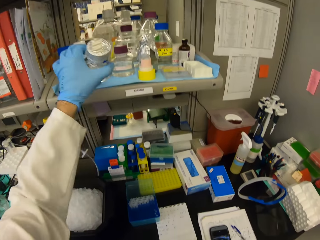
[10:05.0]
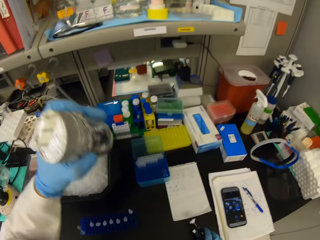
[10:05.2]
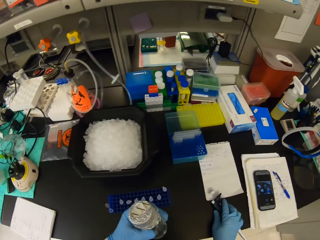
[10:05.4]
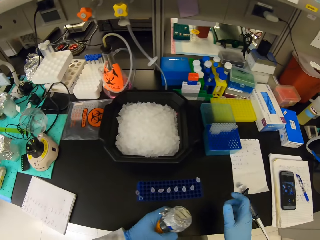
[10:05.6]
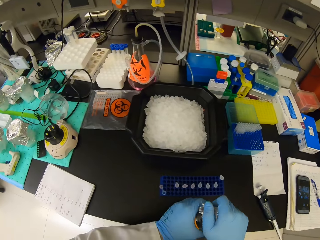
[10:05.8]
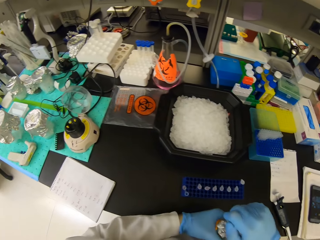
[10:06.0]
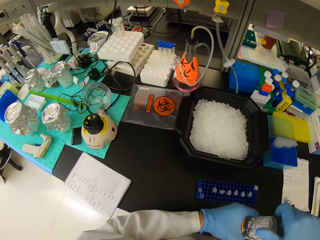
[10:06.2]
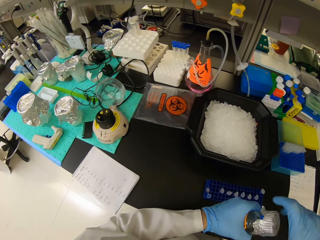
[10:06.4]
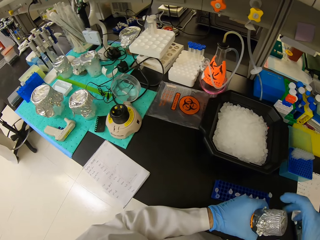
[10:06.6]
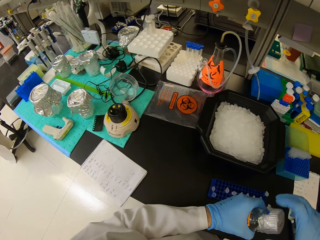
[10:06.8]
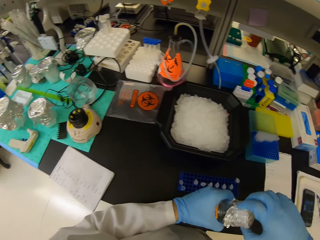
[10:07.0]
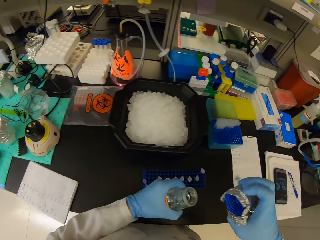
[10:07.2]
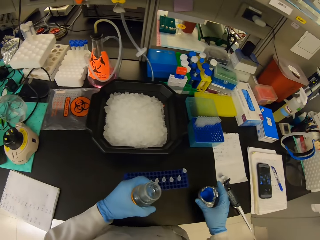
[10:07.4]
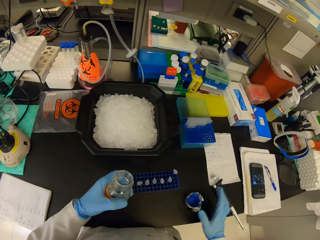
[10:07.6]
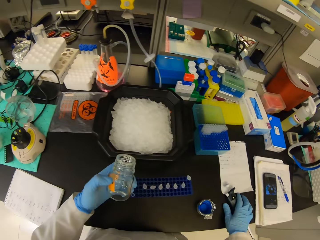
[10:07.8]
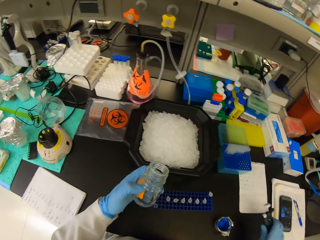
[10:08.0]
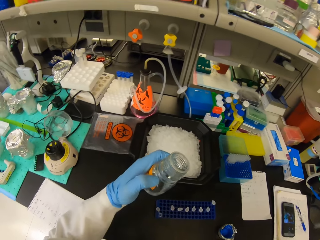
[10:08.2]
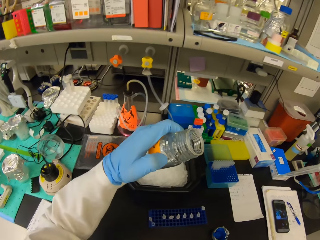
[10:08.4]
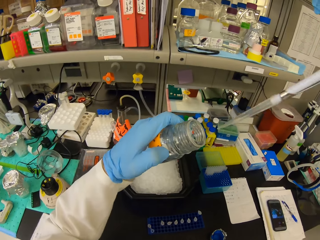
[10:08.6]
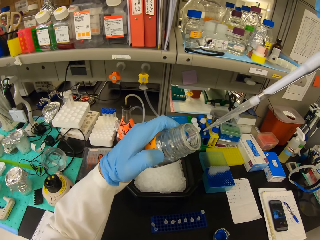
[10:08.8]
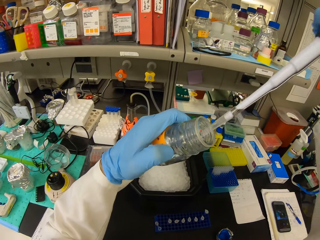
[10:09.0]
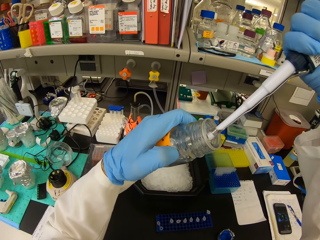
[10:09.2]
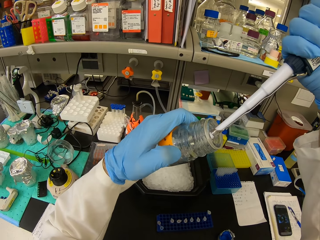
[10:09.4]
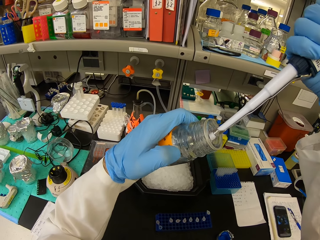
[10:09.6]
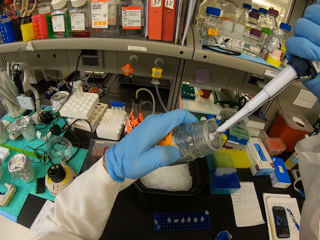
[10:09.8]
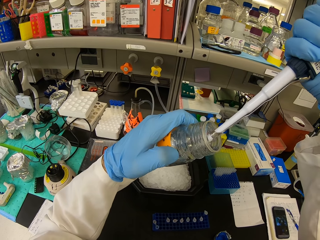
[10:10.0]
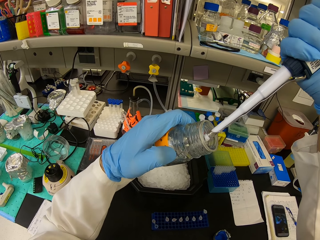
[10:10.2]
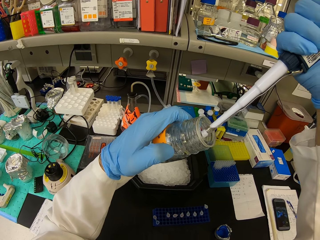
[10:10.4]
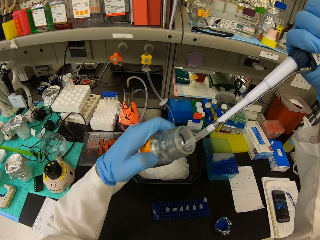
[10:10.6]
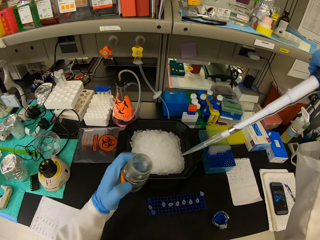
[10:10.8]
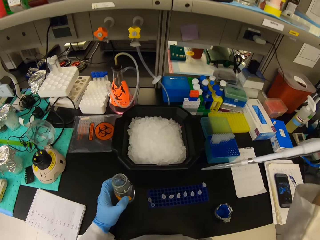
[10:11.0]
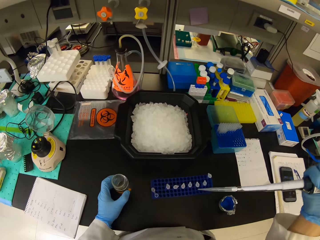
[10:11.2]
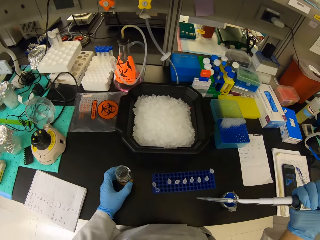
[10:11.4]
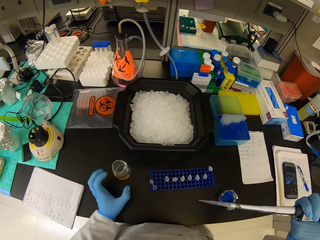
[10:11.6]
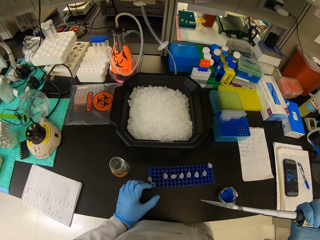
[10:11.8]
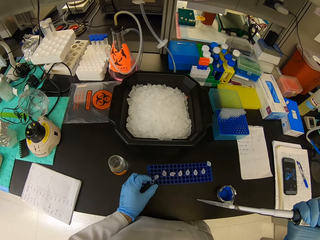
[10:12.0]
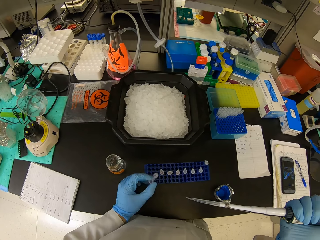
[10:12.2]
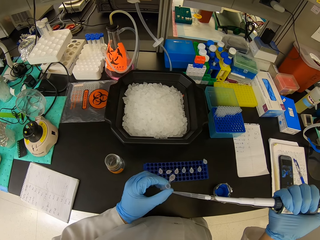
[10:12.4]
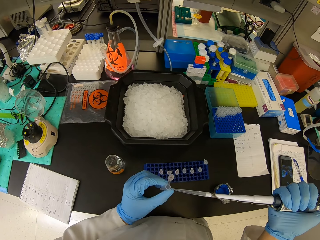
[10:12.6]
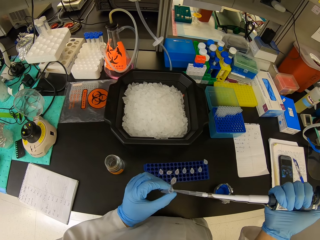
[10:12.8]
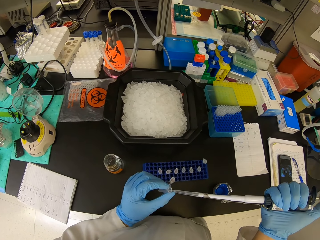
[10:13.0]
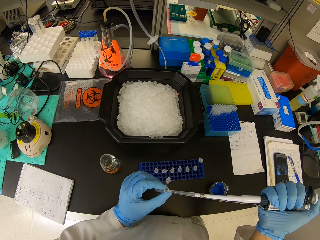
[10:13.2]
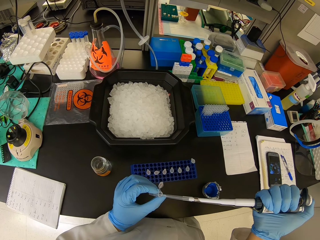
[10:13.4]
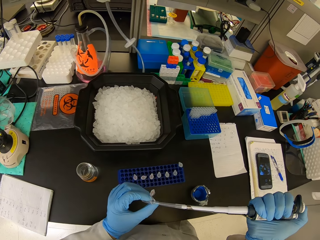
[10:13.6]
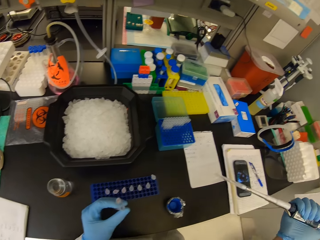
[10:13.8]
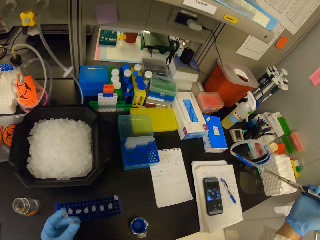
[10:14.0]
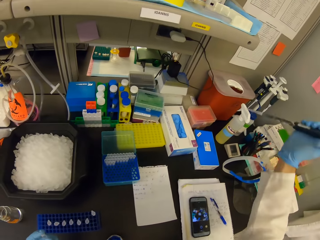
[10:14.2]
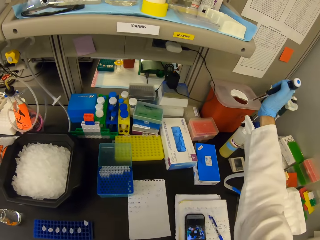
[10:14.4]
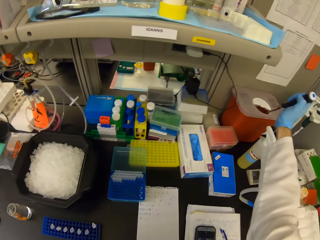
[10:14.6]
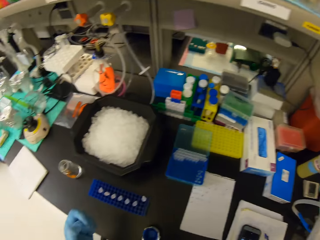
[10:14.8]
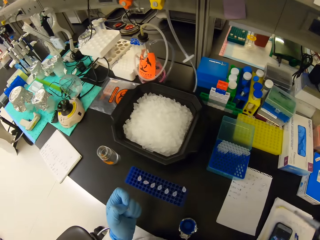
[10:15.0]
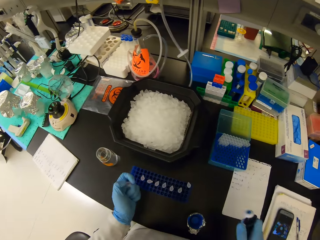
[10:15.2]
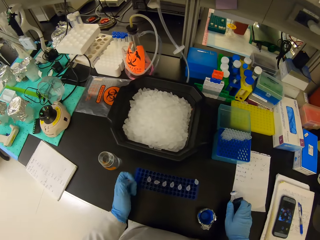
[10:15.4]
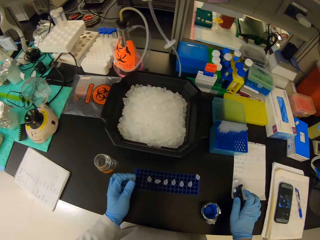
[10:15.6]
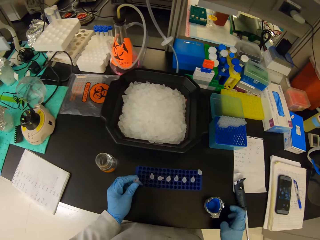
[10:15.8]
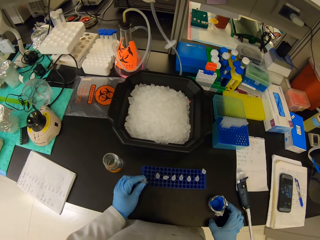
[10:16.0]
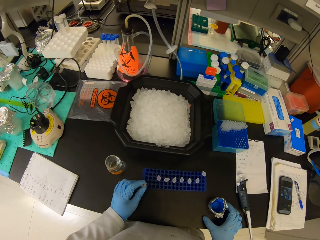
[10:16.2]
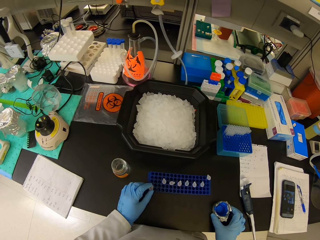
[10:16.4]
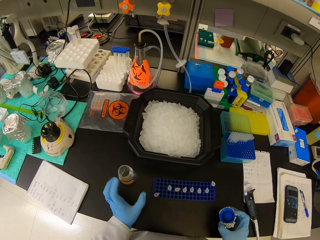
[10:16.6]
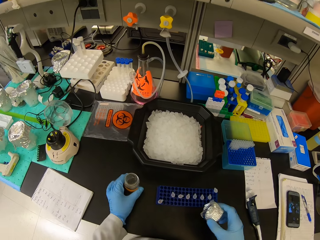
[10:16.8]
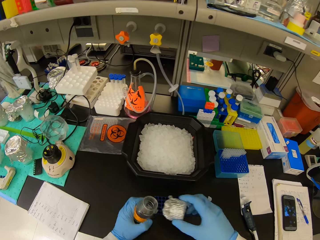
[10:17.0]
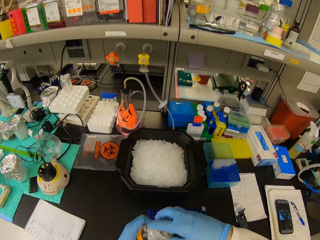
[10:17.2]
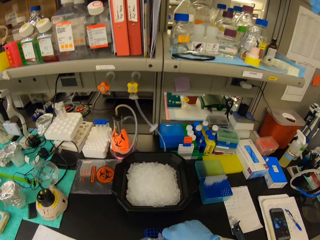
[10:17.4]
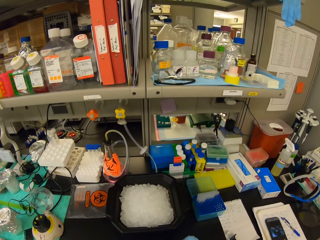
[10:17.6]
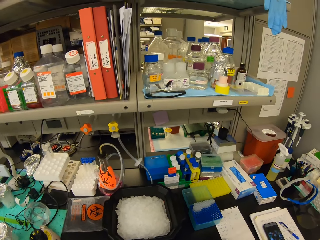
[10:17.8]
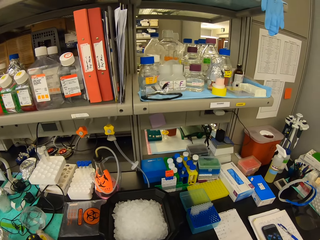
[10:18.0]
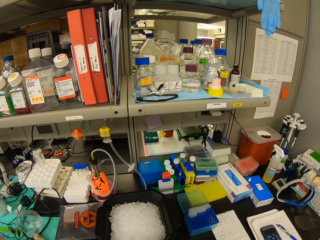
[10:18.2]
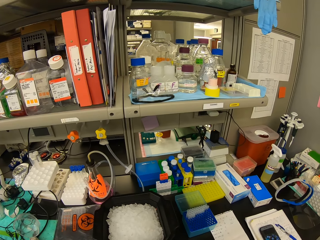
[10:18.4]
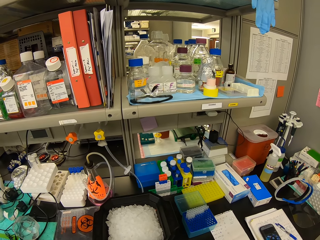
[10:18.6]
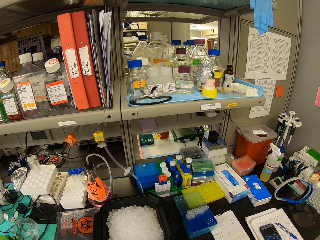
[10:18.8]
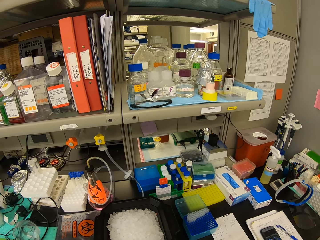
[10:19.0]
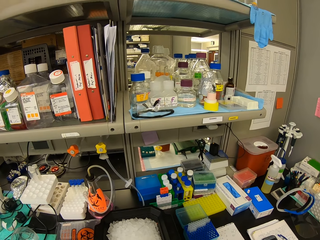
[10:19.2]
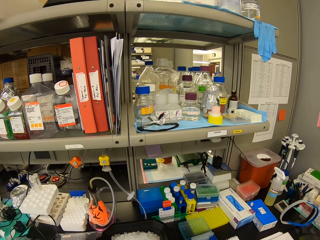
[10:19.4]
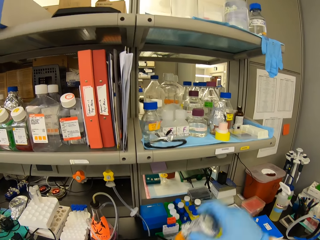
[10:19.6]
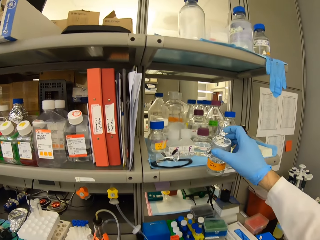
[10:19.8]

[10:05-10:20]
The camera wearer picks a plastic tin from the shelf. They place a micropipette on the counter top. They open the tin. They pick the micropipette from the counter top. They suck the solution in the tin. They place the tin on the counter top. They pick a test tube from the rack. They put the solution in the test tube. They throw a dropper in the plastic tin. They place the micropipette on the counter top. They pick the tin top. They close the tin.

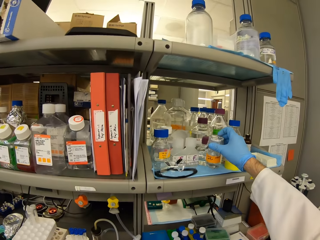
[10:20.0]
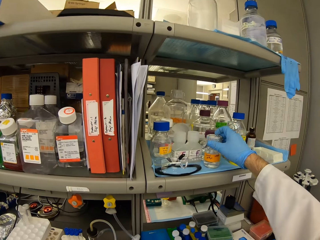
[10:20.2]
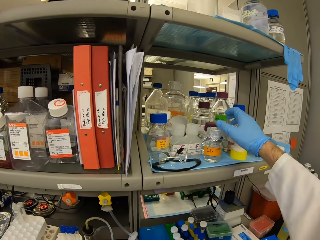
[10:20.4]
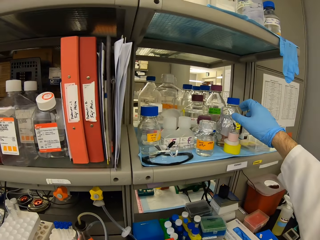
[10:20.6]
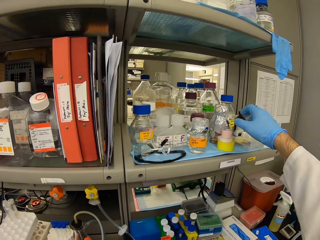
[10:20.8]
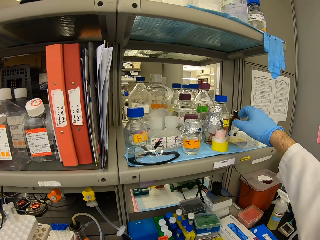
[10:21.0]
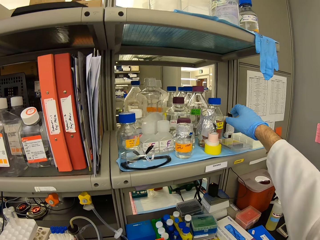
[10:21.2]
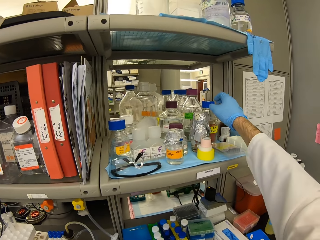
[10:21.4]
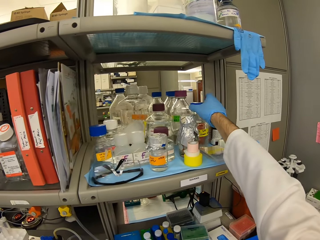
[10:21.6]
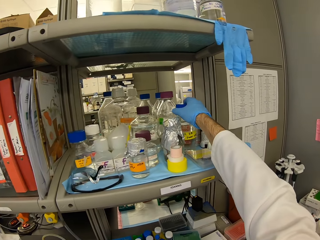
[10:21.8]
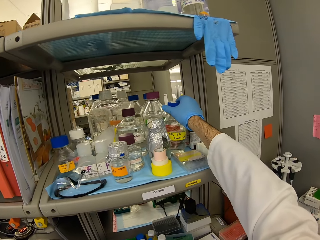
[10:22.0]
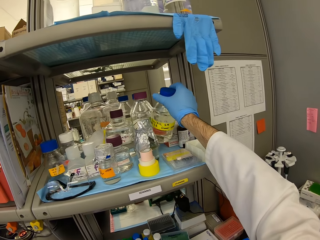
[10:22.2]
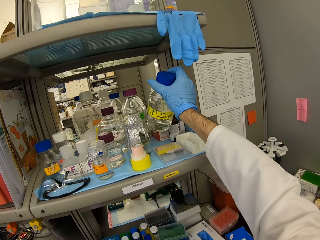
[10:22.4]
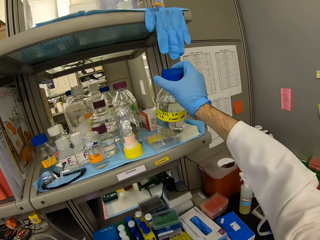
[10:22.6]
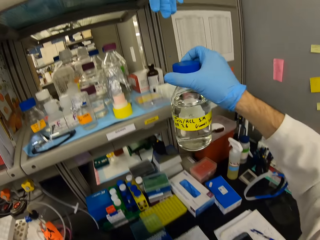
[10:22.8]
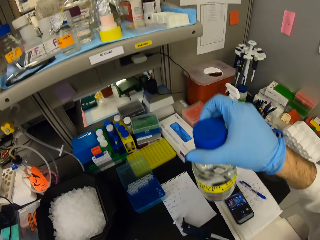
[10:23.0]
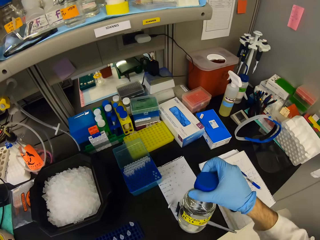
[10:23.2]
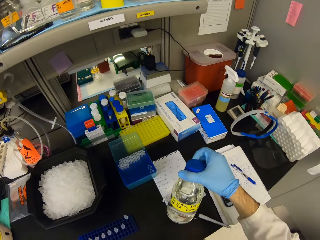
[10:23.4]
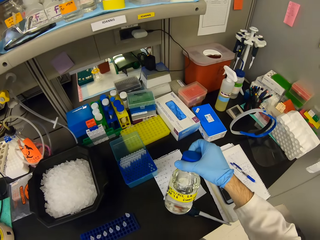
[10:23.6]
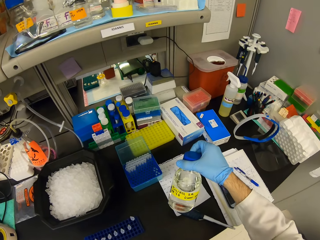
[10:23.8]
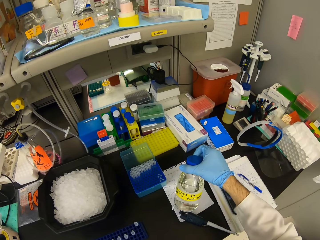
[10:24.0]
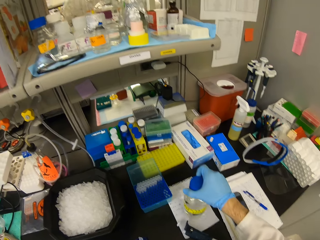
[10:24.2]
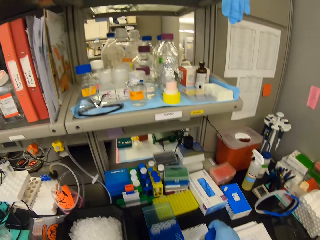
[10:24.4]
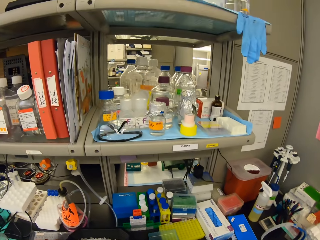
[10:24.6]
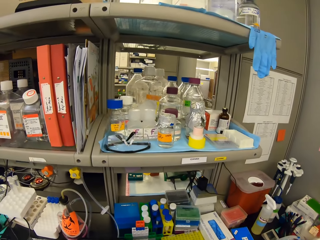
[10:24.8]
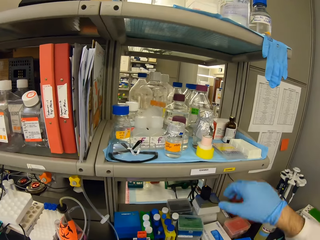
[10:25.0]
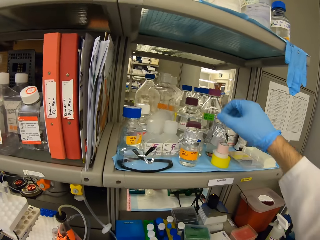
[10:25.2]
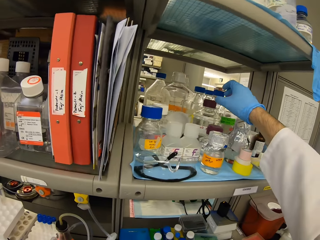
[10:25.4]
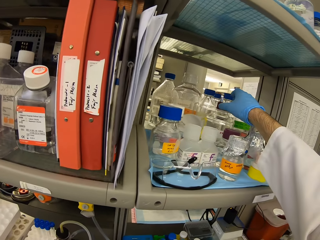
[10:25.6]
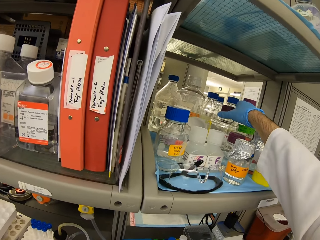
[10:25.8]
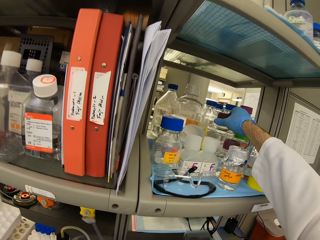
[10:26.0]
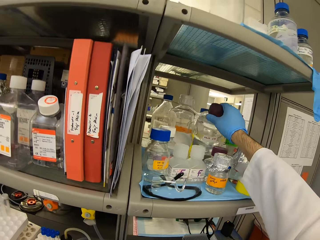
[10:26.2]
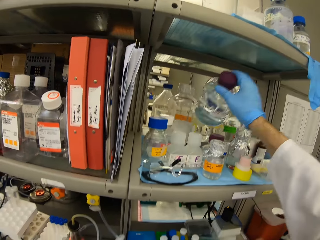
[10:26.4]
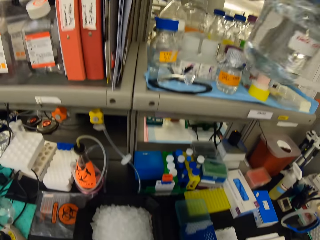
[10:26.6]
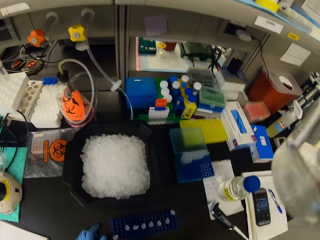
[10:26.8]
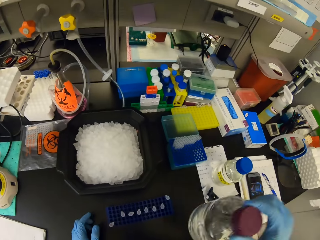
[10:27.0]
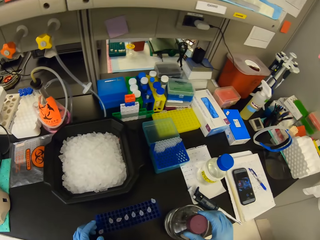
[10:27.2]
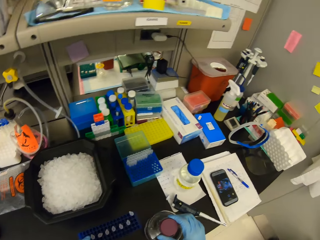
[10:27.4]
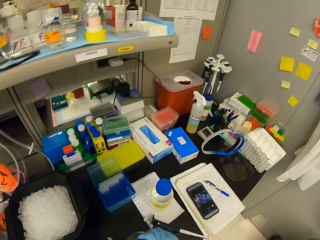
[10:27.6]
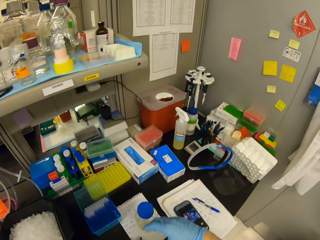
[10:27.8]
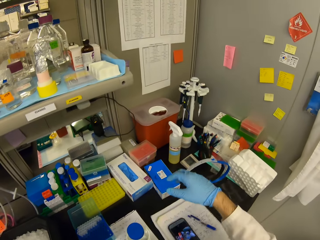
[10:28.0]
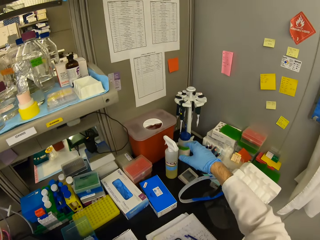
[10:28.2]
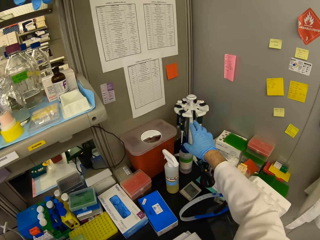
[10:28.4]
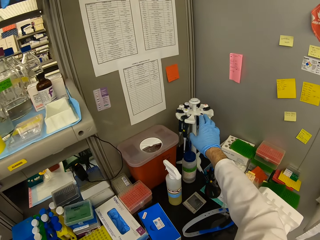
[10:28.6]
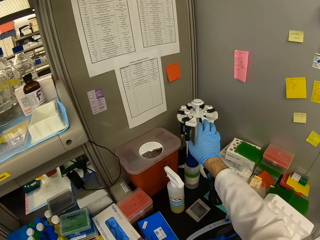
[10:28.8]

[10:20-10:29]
The camera wearer places the tin on the shelf. They pick bottles from the shelf. They hold a liquid bottle. They place the bottles on the counter top.
